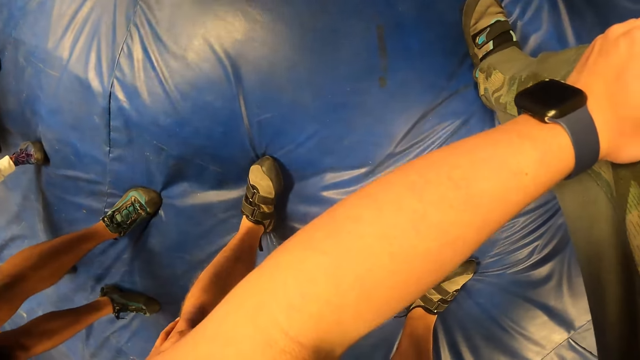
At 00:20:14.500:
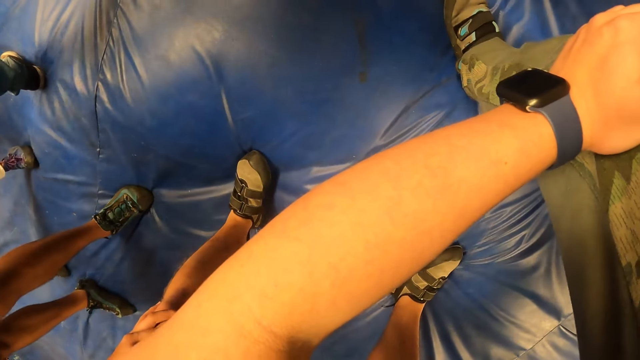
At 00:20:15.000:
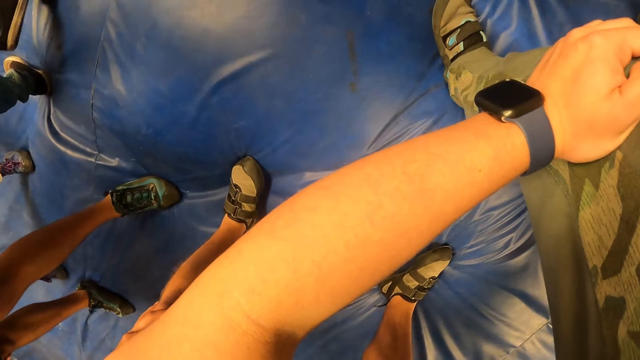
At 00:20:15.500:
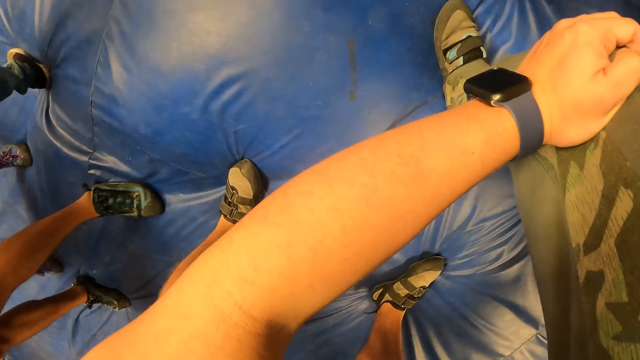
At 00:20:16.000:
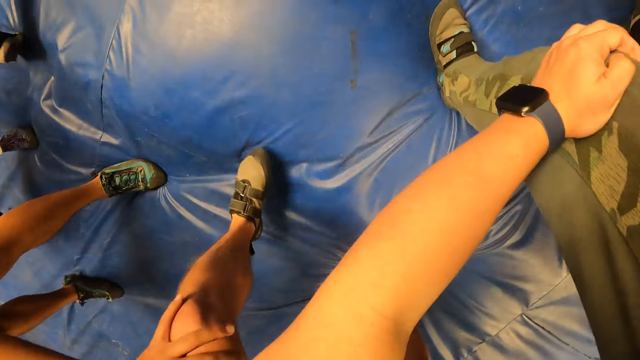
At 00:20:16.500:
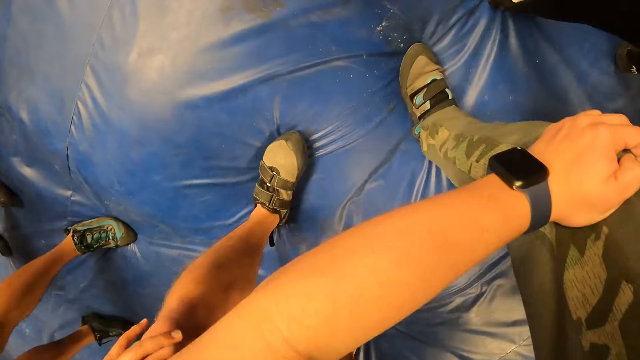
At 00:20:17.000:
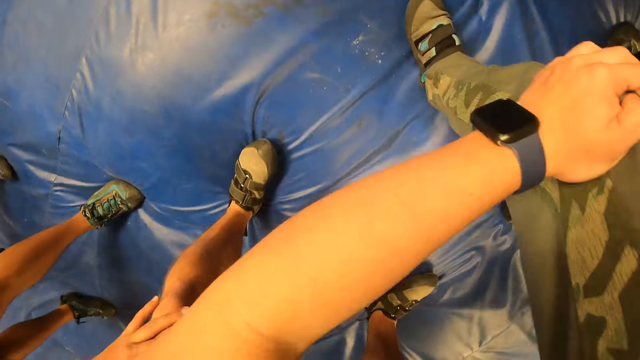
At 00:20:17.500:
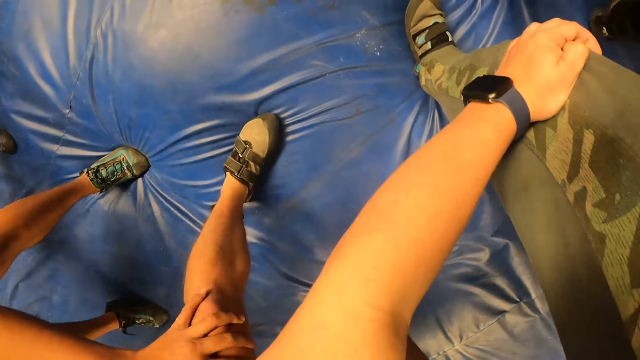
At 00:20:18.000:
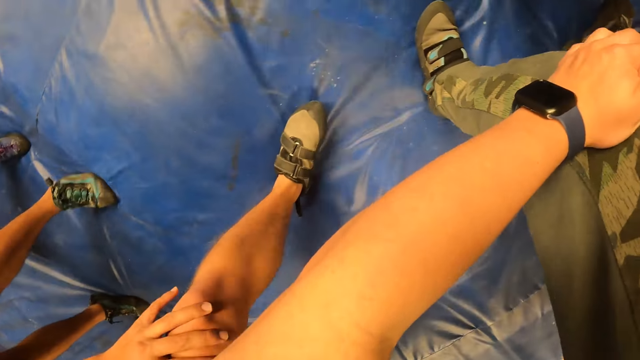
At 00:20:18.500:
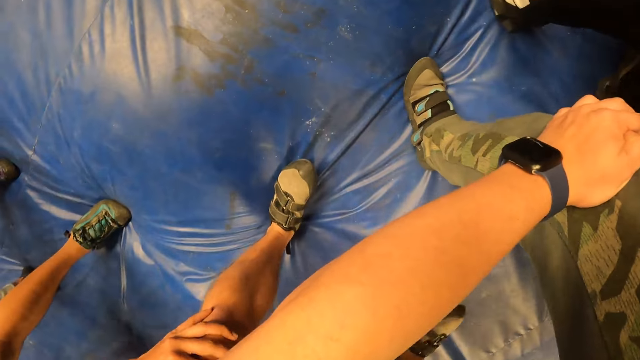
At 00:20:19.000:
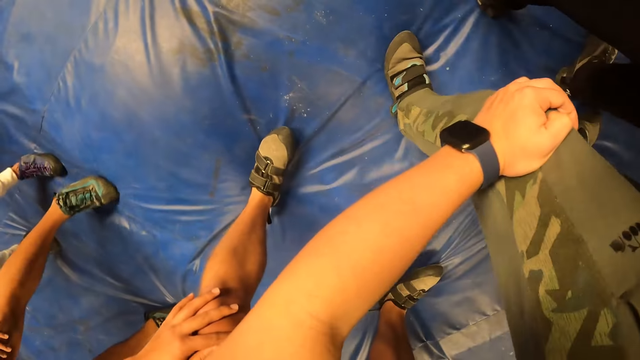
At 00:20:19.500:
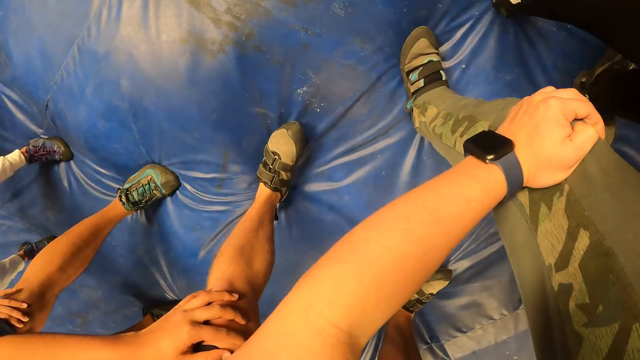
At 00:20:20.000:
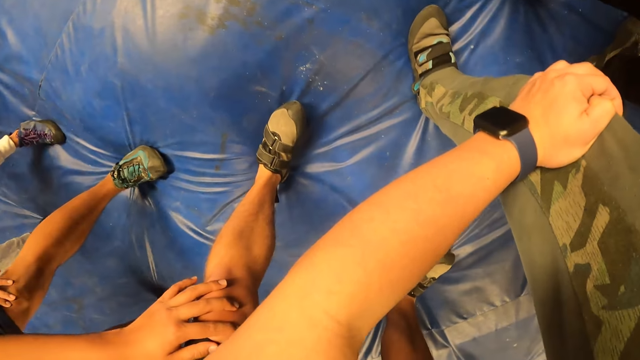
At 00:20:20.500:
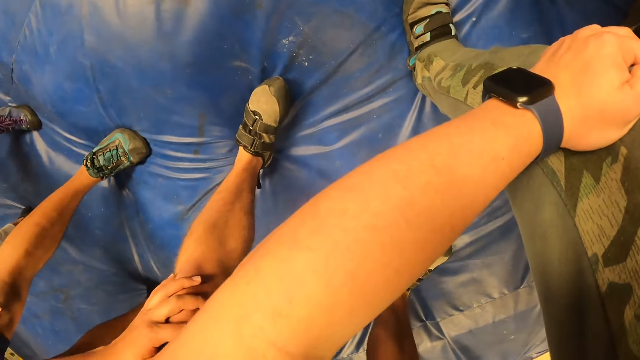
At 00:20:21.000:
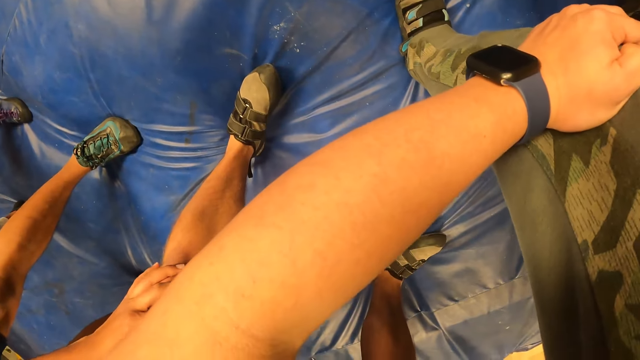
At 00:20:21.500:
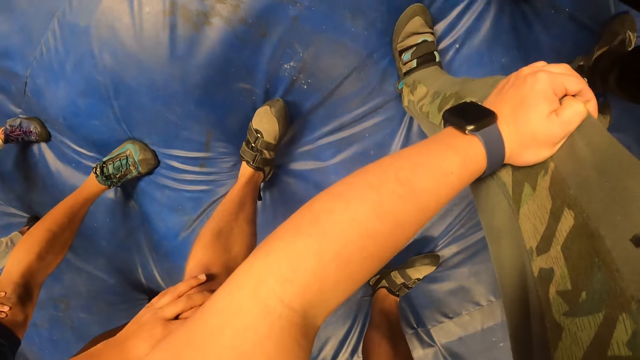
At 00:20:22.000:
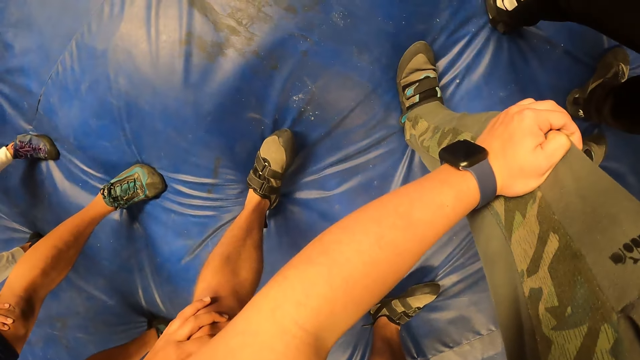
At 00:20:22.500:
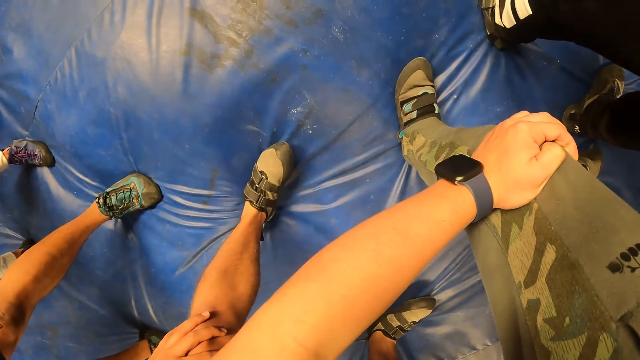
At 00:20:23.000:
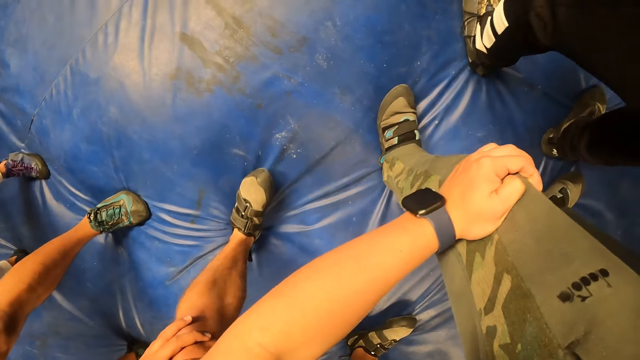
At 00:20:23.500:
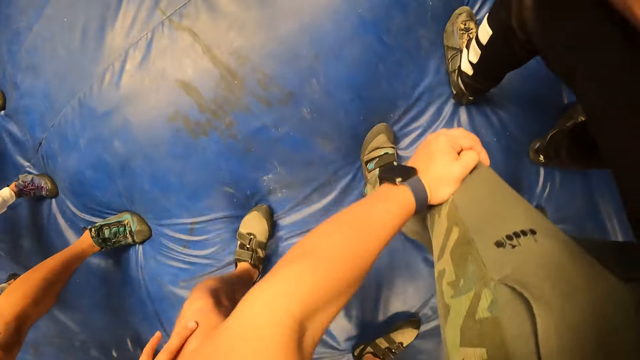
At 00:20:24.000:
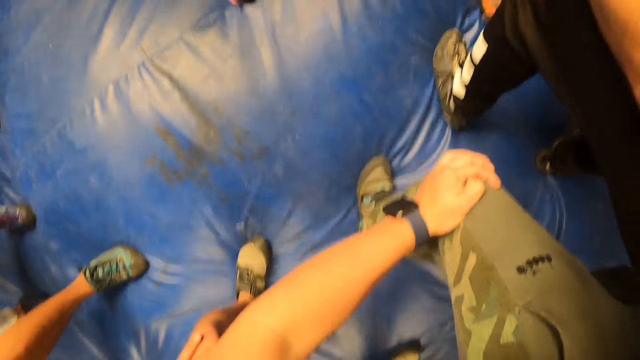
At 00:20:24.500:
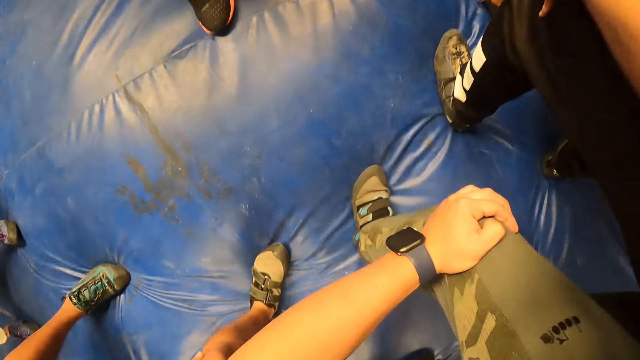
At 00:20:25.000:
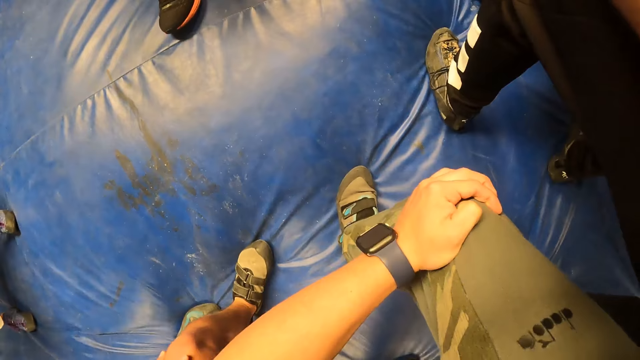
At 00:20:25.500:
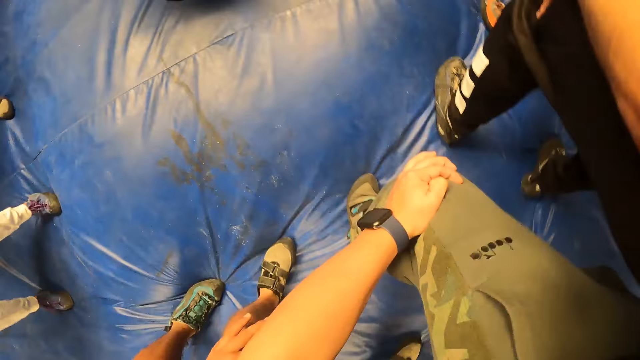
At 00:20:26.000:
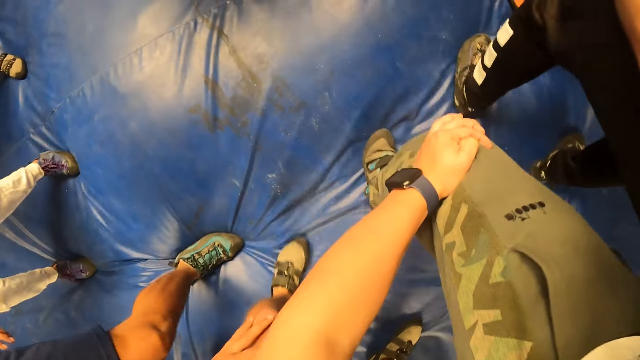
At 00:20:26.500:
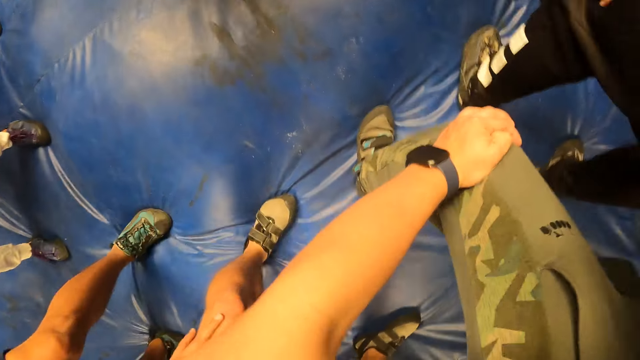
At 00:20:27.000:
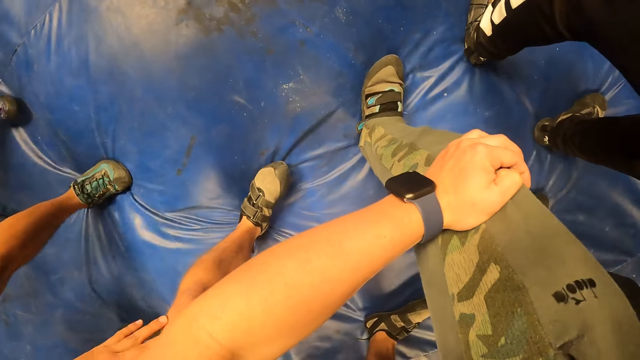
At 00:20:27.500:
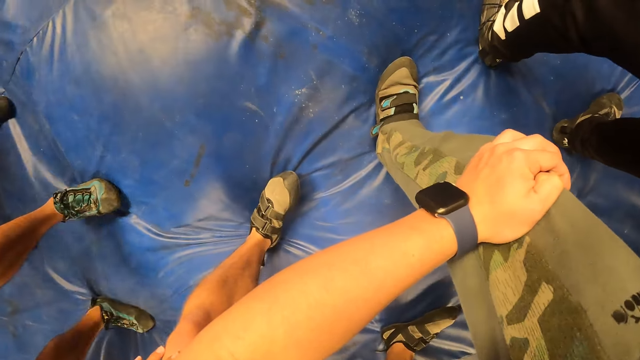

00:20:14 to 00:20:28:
The camera wearer walks around. They stop. They jump forward along with others in the gym. They walk around. They jump backwards along with others in the gym.

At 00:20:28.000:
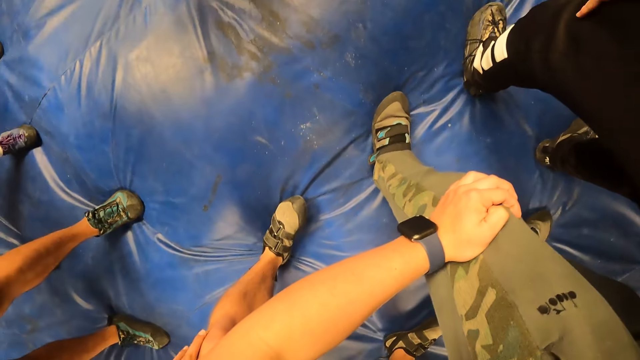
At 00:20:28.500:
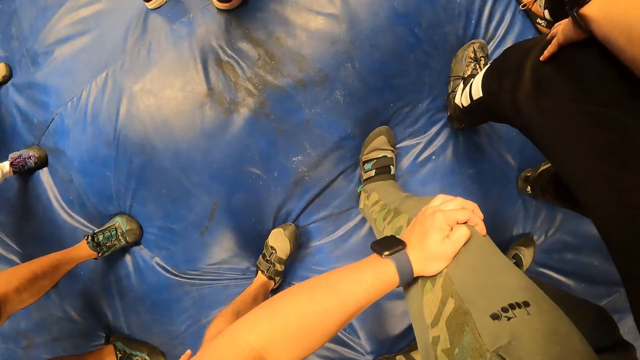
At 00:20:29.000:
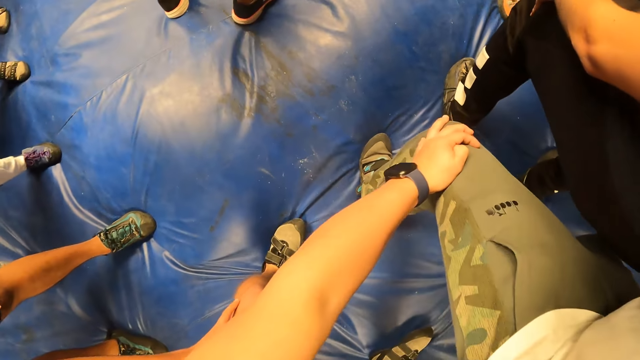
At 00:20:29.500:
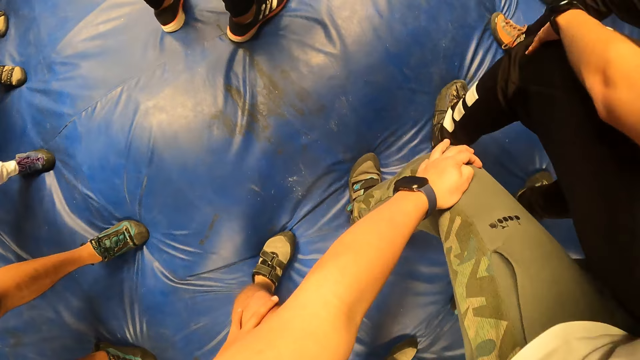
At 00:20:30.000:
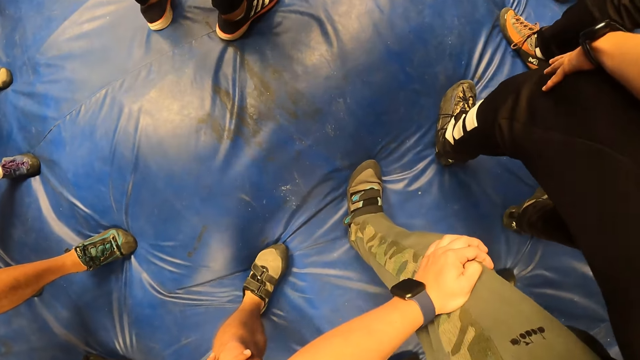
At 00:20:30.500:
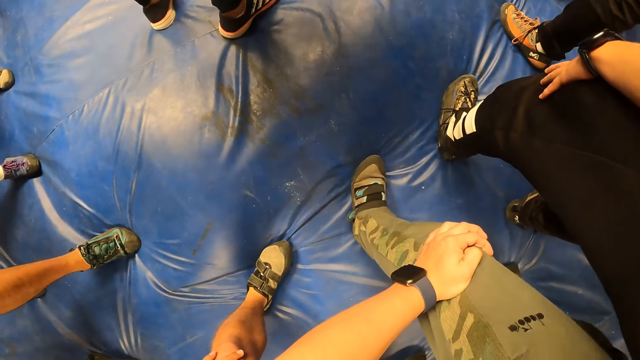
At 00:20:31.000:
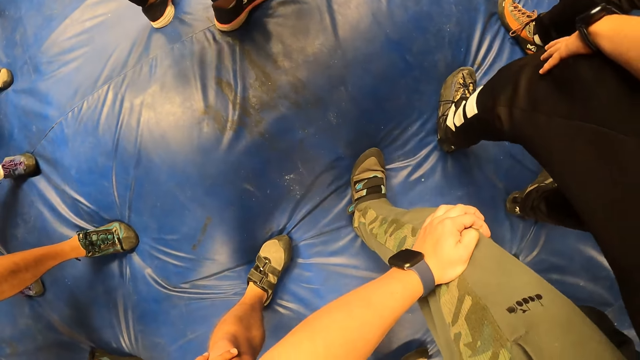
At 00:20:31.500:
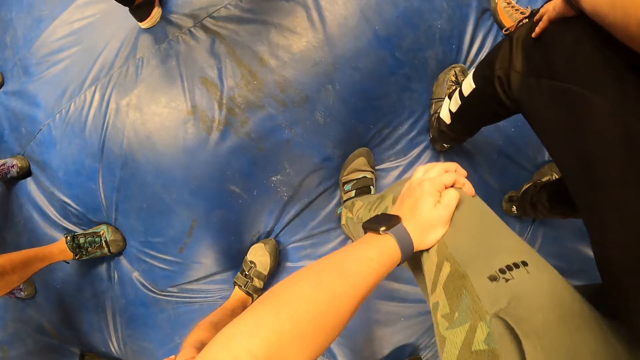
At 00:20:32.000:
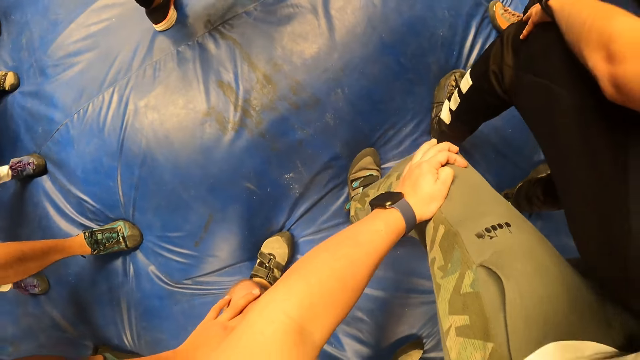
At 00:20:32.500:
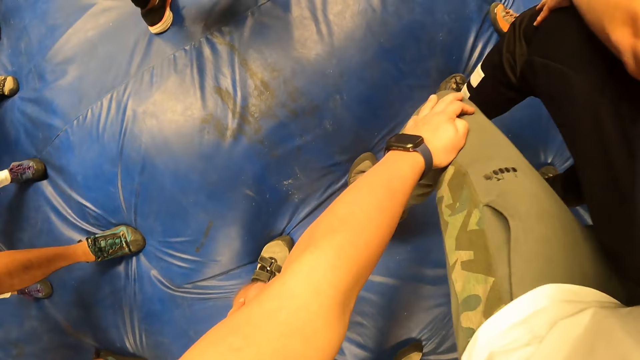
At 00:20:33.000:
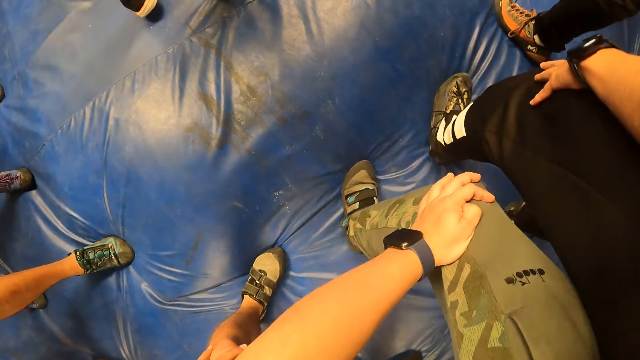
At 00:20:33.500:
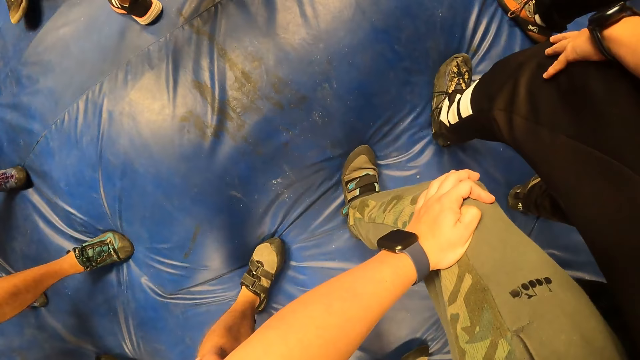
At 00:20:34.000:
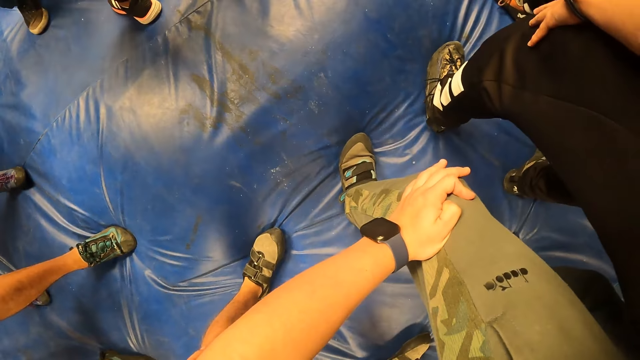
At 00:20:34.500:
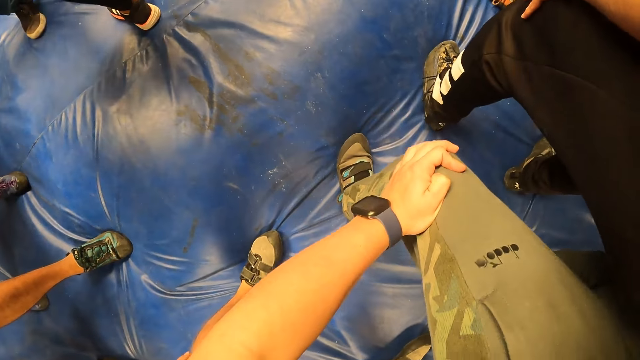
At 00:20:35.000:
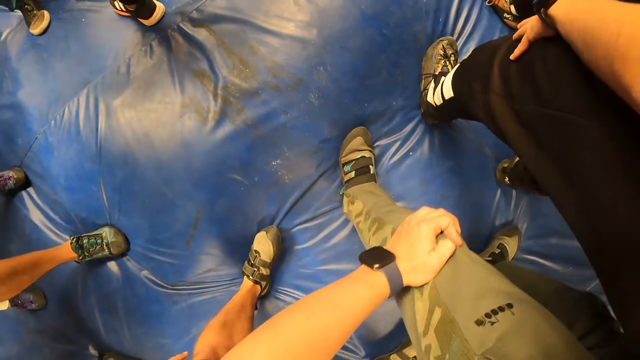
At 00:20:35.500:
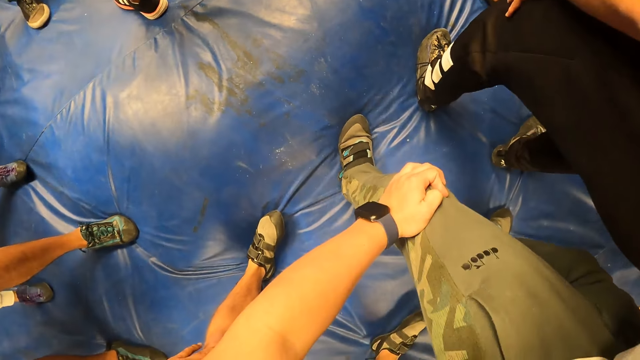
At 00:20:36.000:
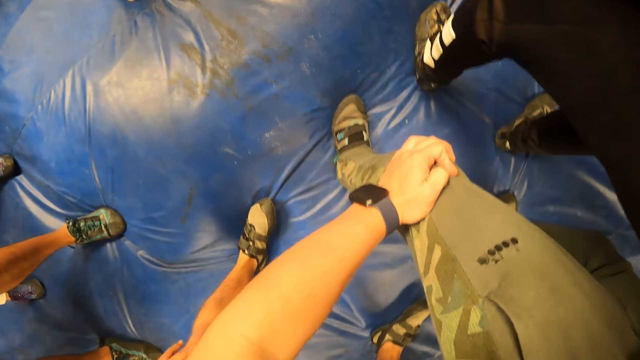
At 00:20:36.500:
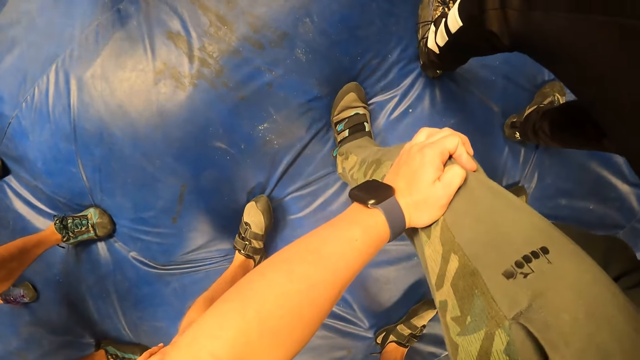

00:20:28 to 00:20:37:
The camera wearer stops. They bend down along with others in the gym. They move.
